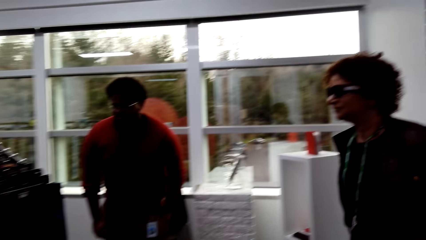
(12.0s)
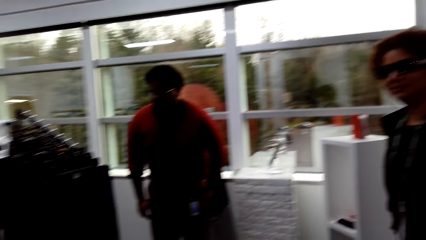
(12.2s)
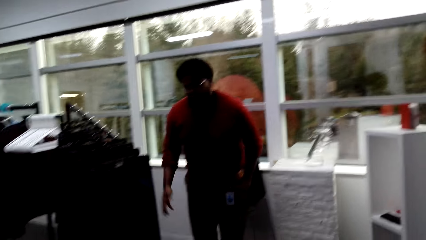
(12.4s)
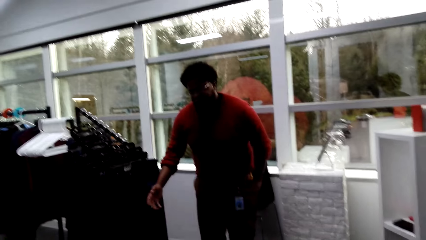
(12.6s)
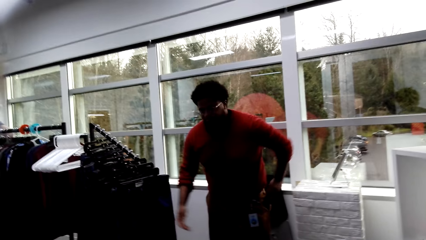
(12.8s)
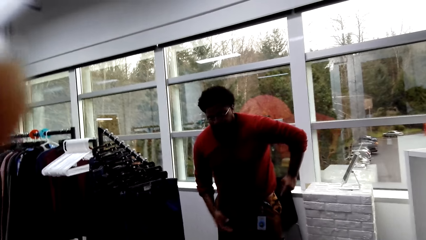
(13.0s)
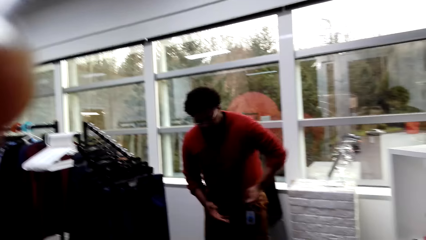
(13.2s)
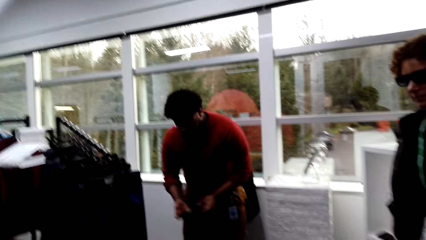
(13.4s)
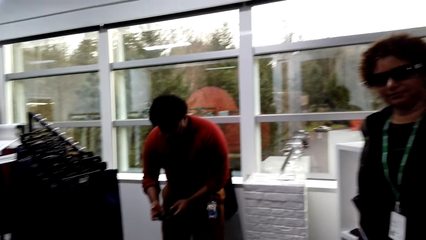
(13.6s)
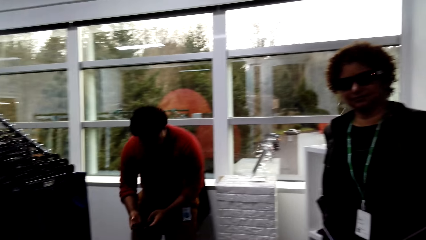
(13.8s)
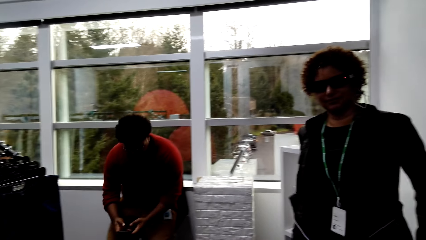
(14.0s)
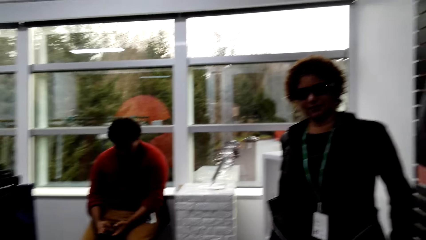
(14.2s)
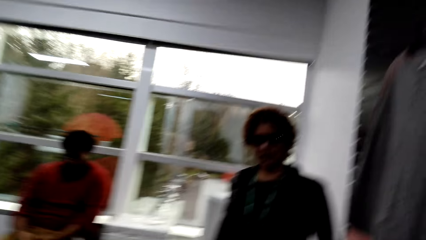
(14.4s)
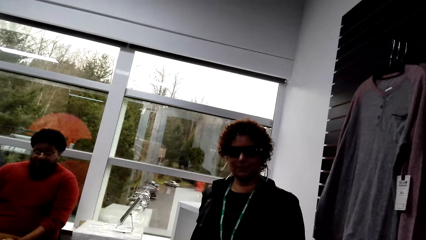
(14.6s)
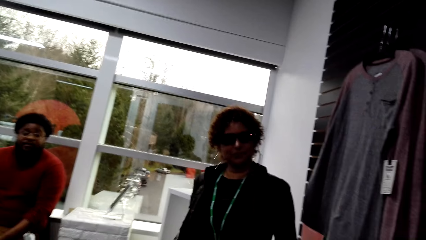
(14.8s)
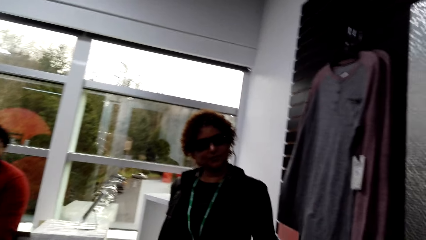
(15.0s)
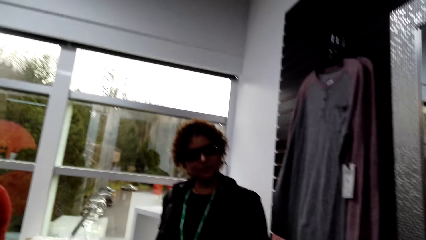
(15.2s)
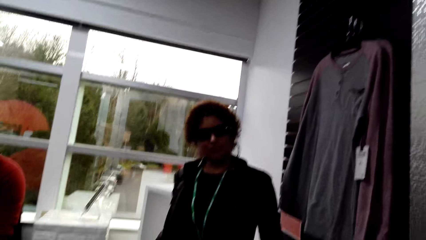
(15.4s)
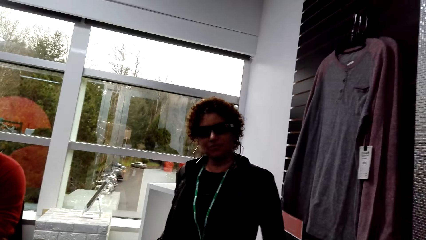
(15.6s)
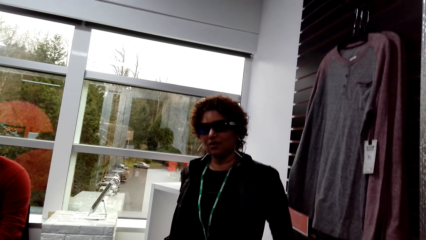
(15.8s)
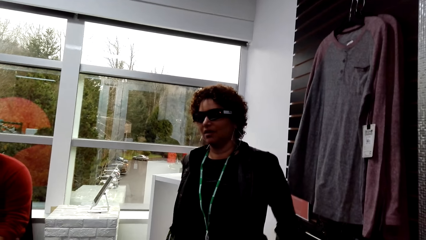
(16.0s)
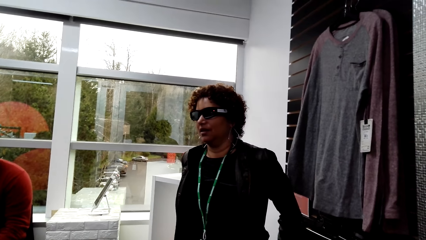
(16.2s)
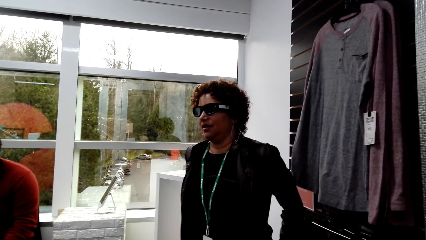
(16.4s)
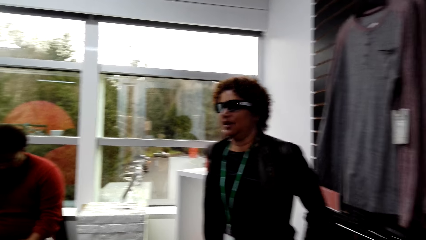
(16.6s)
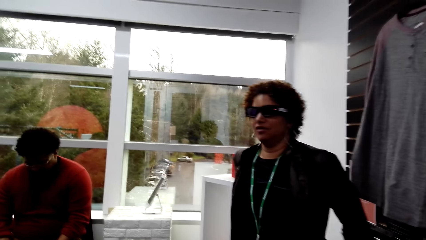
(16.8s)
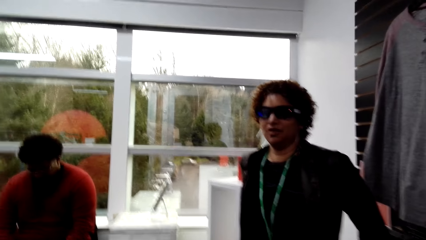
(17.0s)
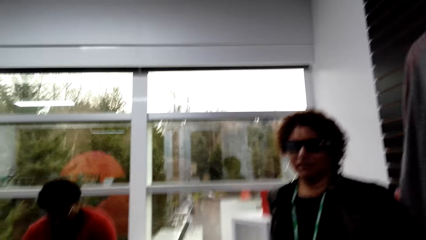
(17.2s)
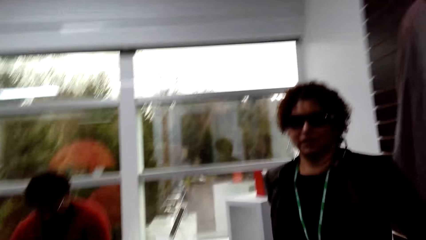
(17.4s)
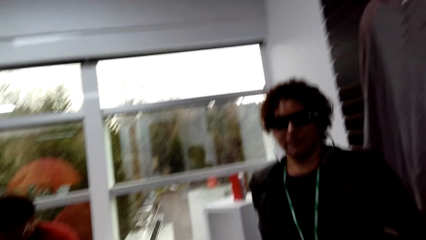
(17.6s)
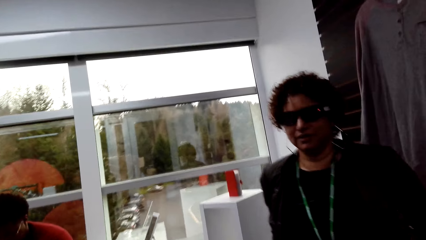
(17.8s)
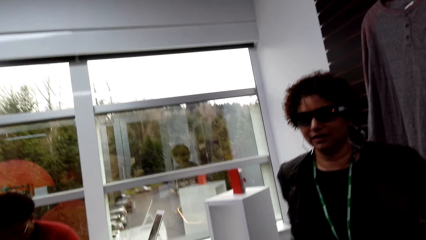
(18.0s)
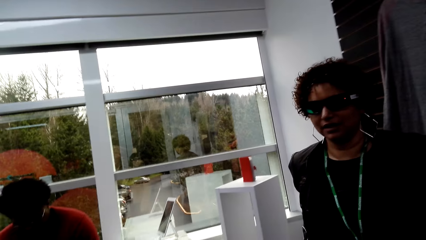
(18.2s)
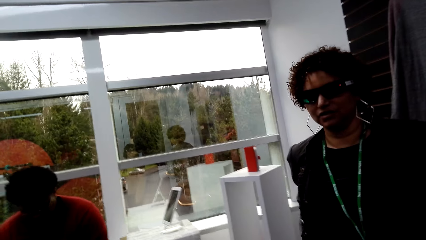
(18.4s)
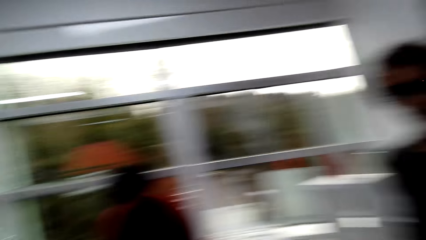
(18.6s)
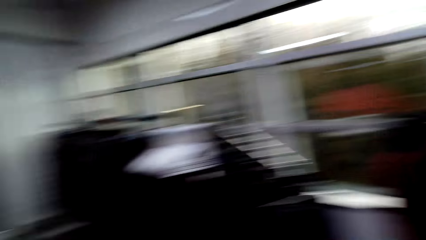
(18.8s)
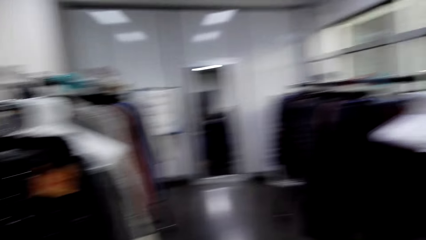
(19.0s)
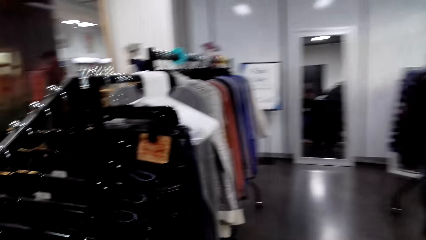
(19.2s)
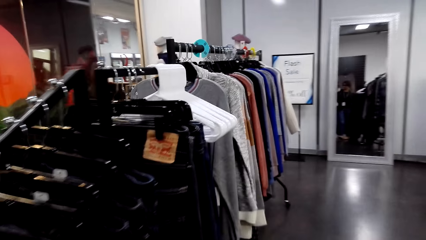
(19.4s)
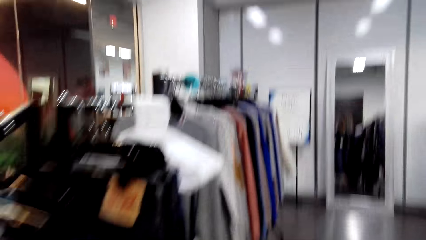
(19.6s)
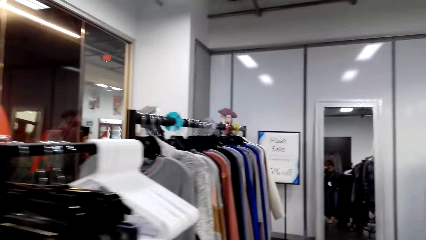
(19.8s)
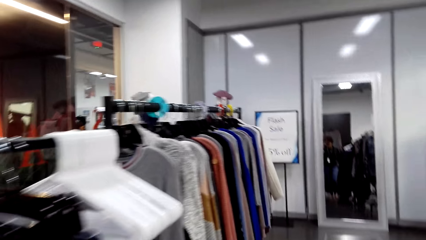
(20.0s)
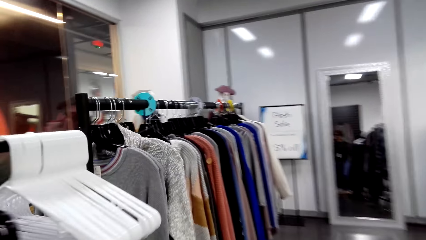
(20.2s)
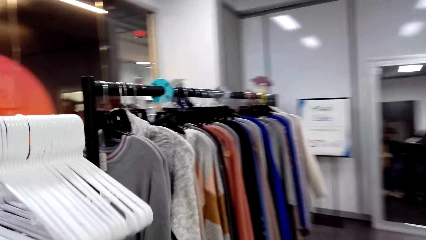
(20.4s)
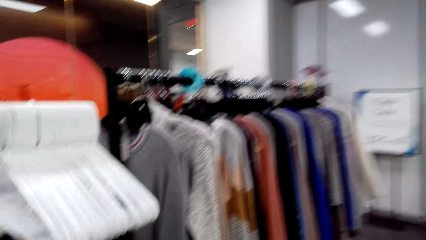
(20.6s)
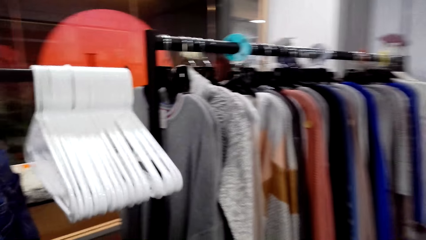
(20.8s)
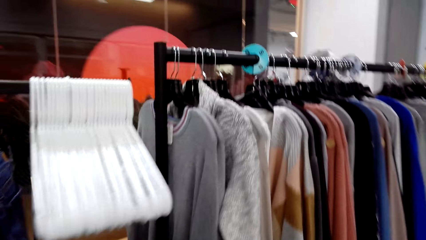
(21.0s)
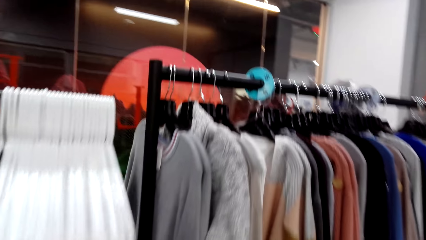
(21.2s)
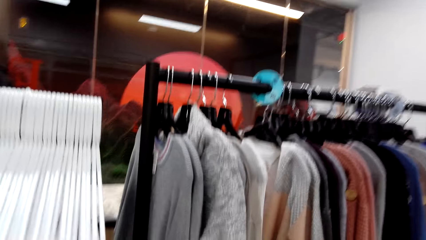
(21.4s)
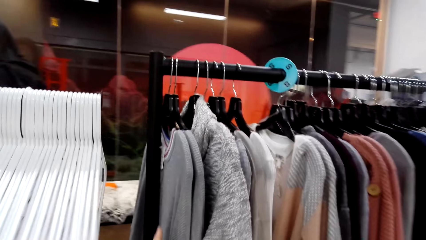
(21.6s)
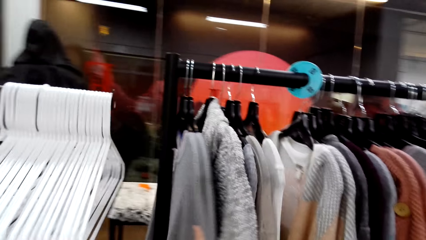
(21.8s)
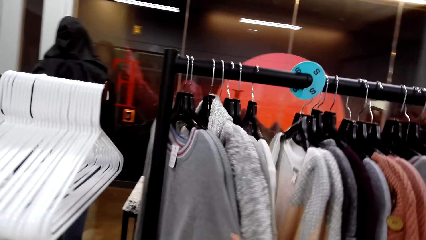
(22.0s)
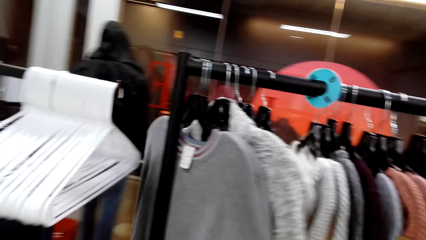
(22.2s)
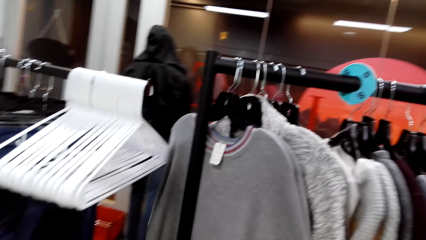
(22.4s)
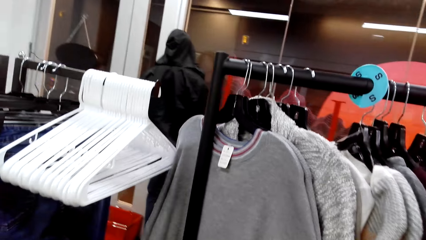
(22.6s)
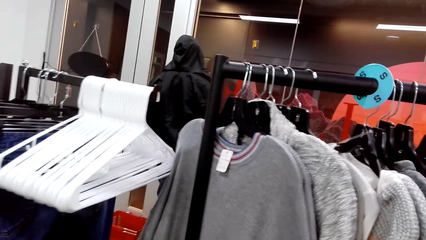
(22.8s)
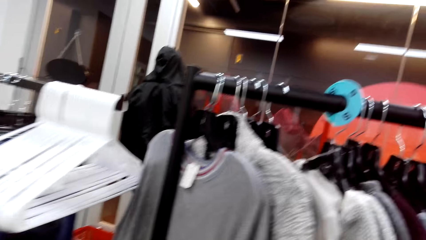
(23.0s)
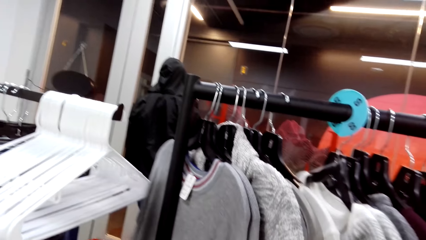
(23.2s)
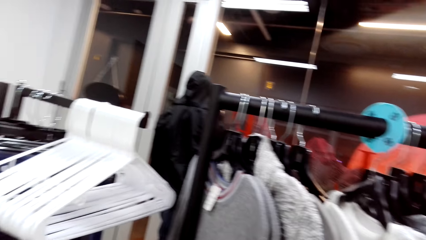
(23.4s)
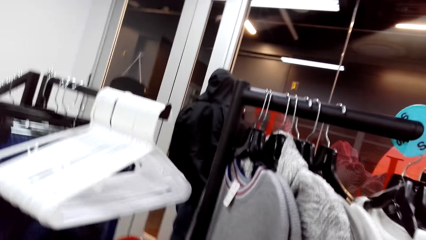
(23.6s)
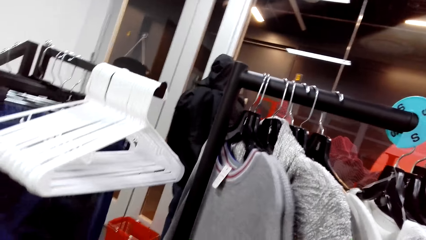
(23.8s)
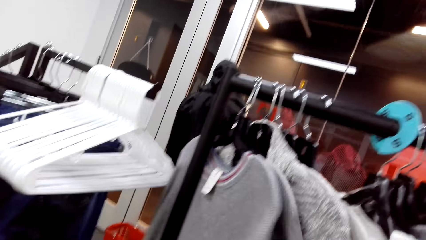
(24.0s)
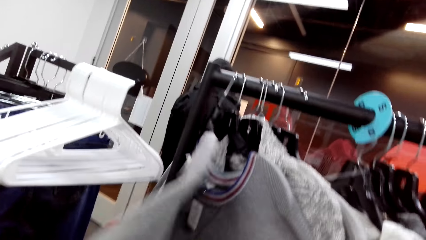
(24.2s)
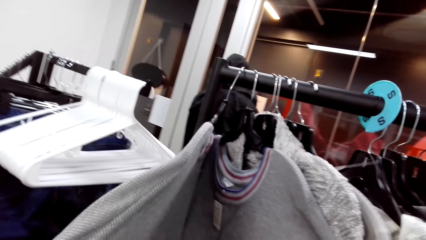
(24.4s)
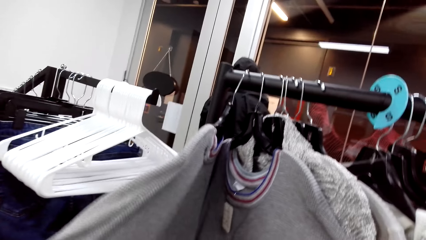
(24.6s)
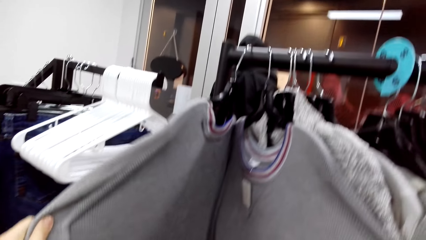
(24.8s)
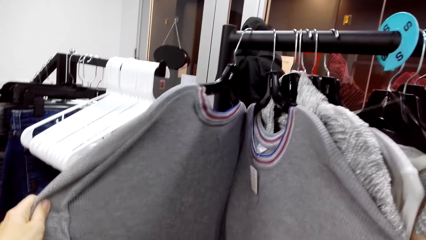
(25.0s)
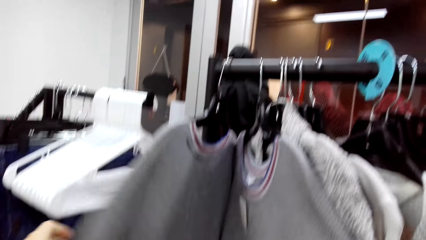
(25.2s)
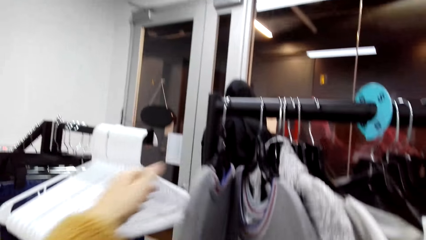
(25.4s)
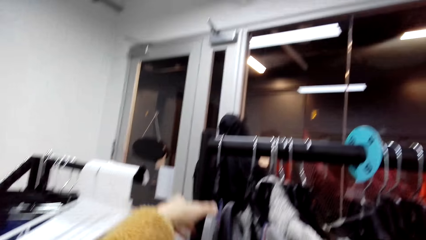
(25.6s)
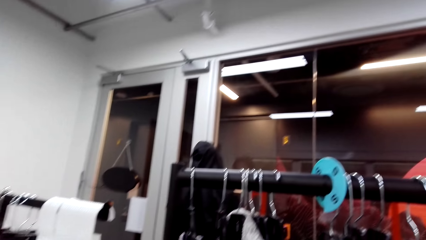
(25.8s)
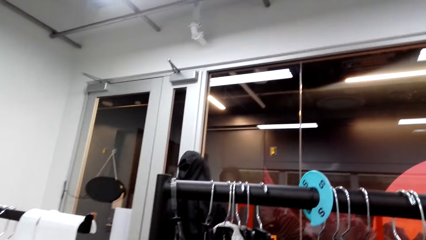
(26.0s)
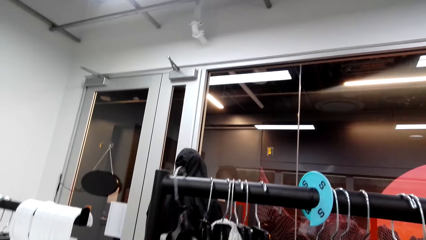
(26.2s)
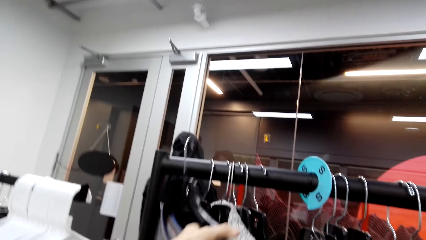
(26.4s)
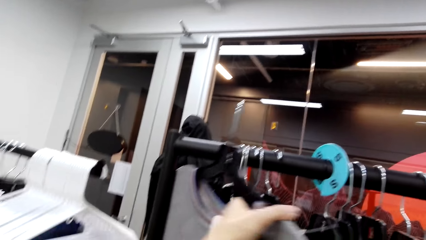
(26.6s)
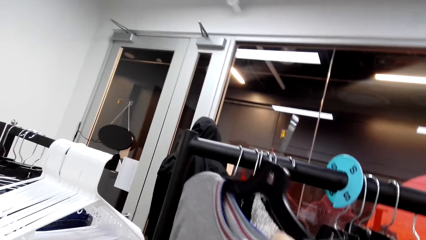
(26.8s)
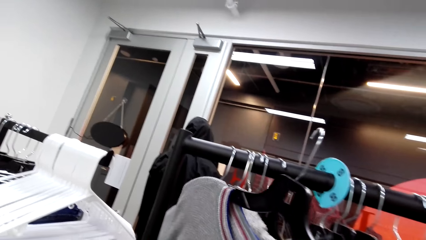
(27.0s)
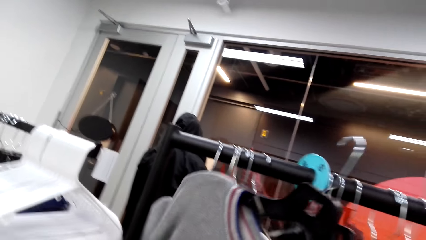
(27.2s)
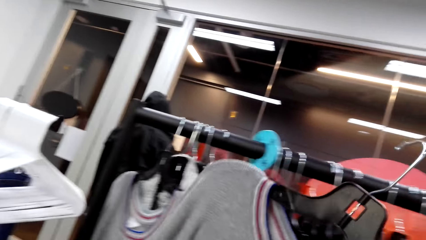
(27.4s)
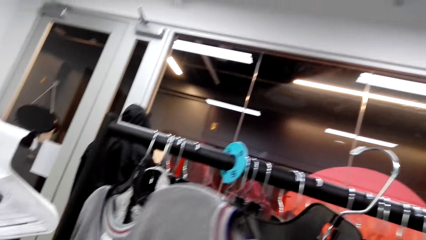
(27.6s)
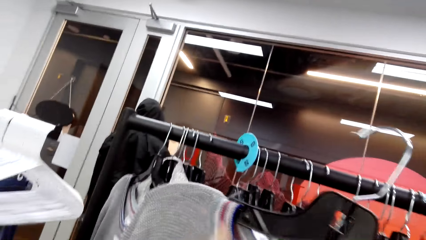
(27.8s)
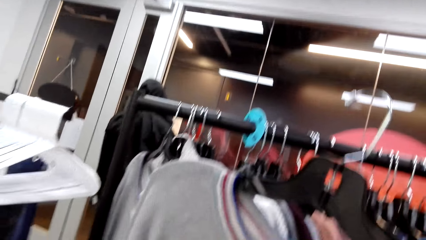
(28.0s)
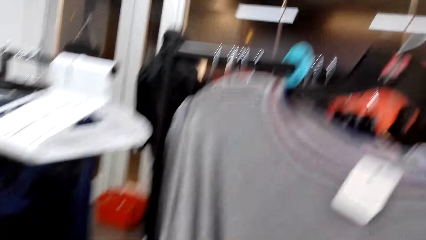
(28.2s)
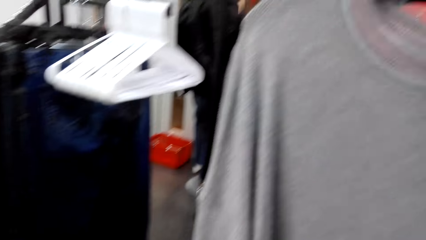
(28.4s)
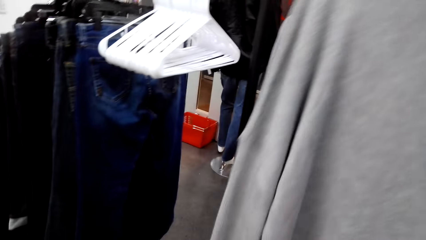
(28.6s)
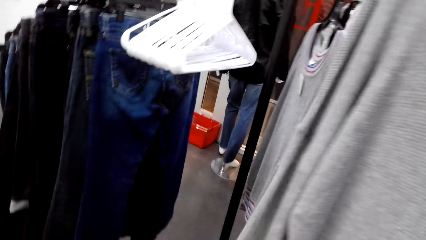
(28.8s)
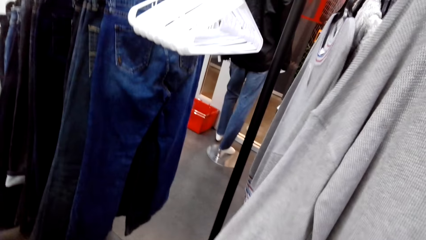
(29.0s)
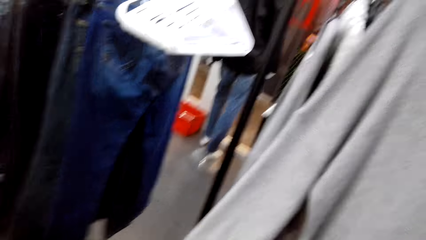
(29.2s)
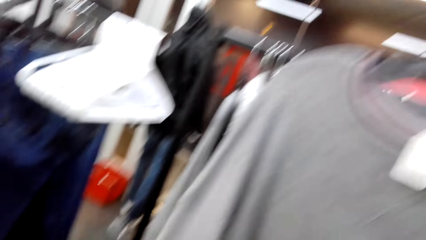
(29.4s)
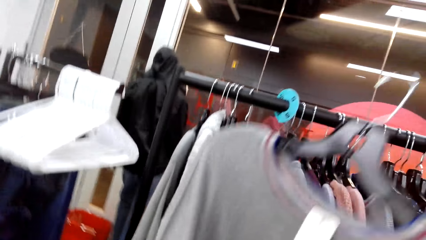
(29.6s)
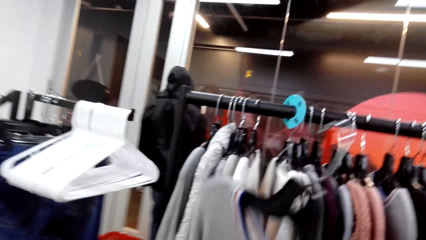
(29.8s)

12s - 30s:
The seller talks to the buyers. A man sits on the chair. The camera wearer interacts with a person. They ask a question to a woman. They move around the boutique. They look at a sweater, move clothes on the cloth rack and pick the sweater.
